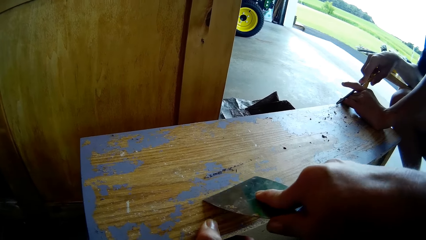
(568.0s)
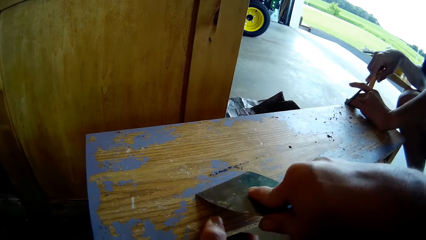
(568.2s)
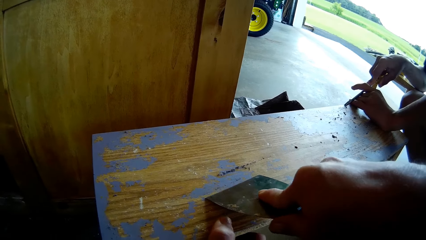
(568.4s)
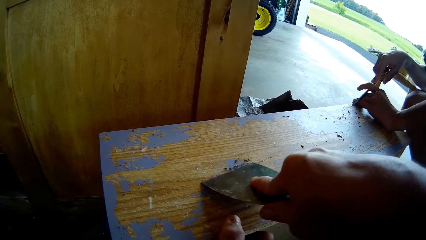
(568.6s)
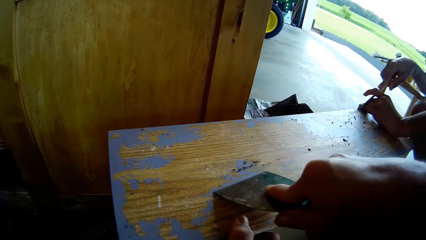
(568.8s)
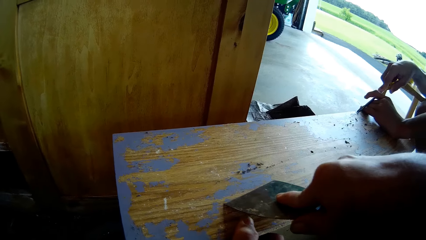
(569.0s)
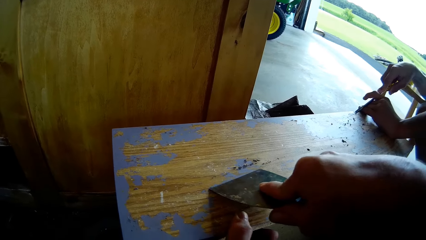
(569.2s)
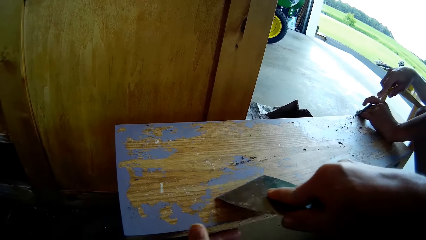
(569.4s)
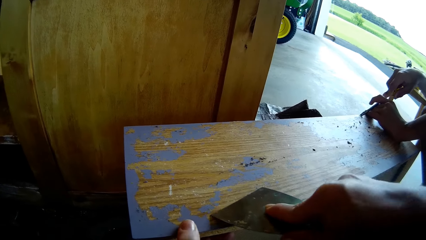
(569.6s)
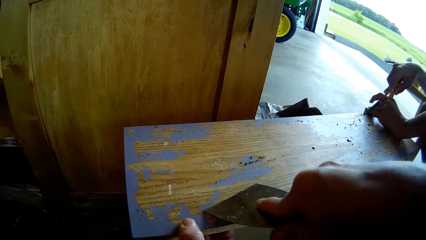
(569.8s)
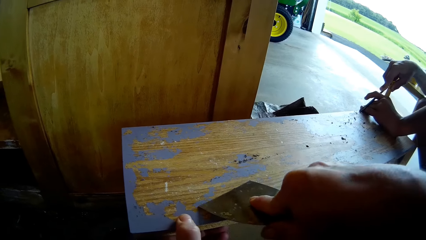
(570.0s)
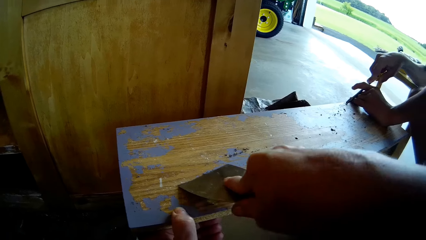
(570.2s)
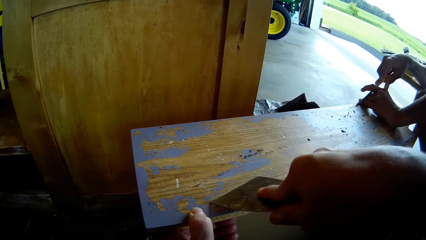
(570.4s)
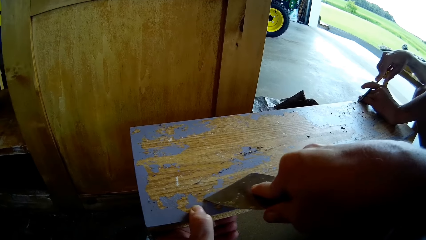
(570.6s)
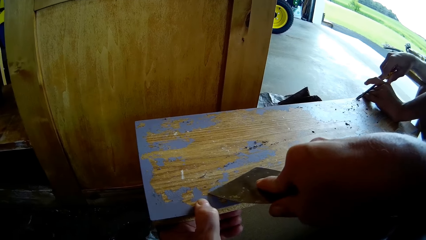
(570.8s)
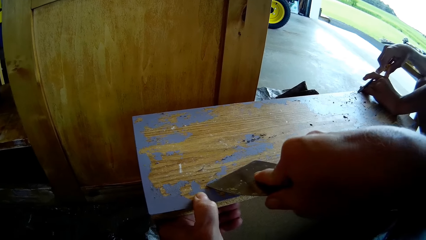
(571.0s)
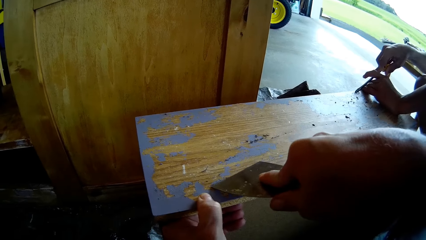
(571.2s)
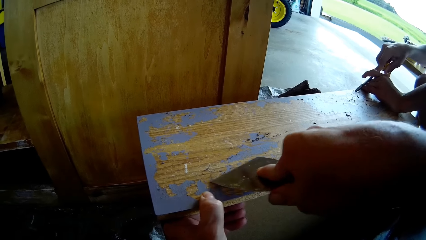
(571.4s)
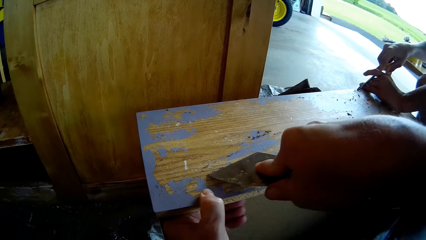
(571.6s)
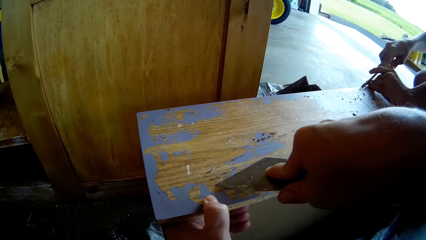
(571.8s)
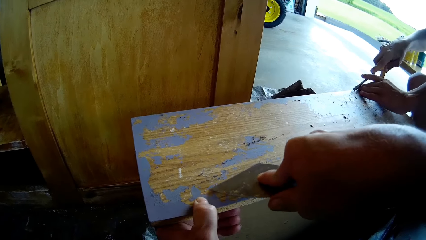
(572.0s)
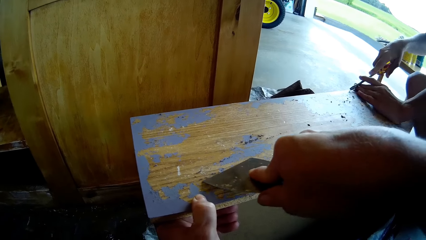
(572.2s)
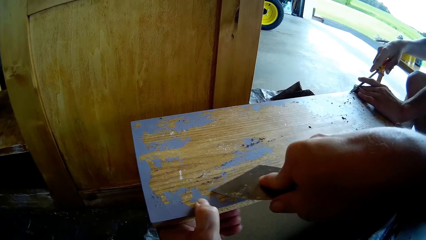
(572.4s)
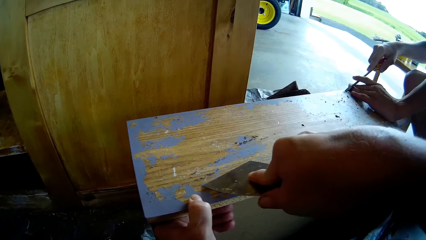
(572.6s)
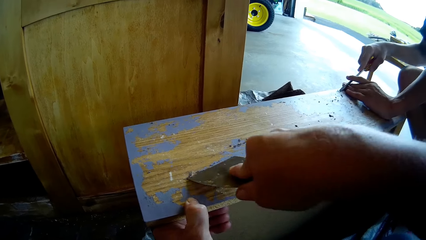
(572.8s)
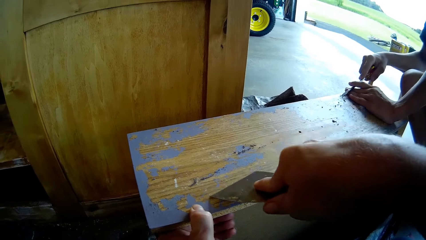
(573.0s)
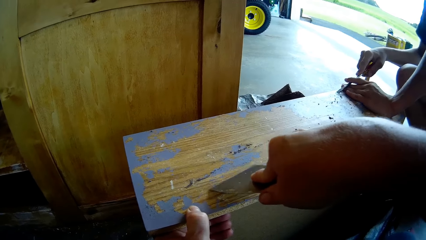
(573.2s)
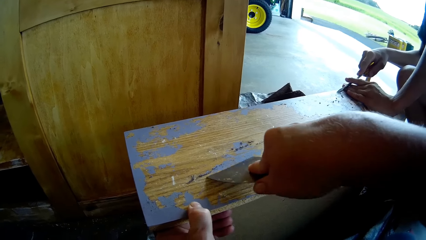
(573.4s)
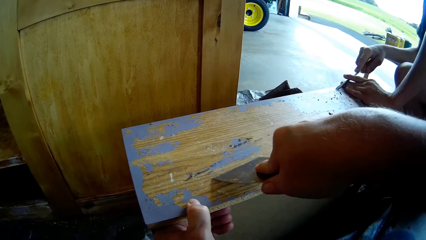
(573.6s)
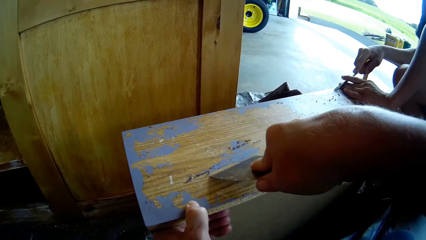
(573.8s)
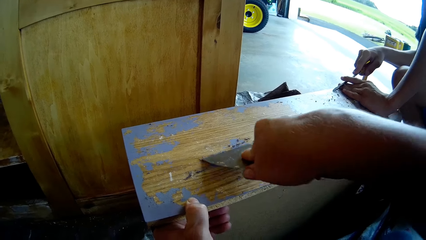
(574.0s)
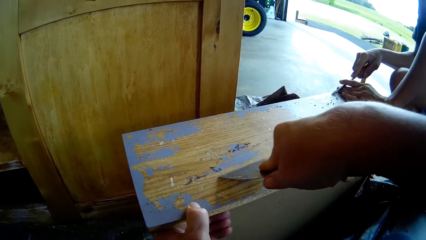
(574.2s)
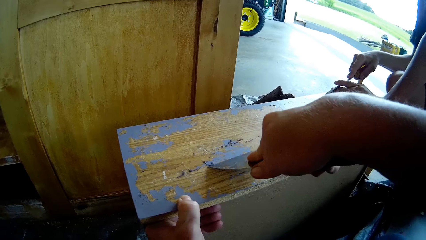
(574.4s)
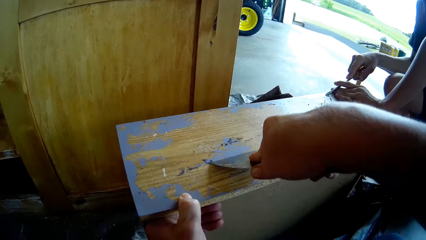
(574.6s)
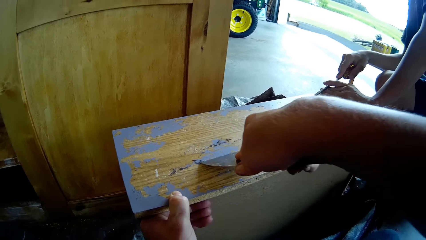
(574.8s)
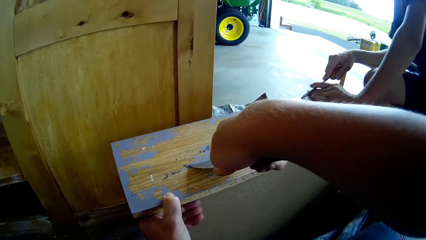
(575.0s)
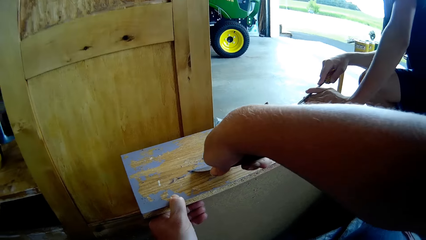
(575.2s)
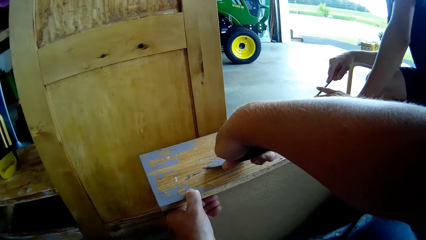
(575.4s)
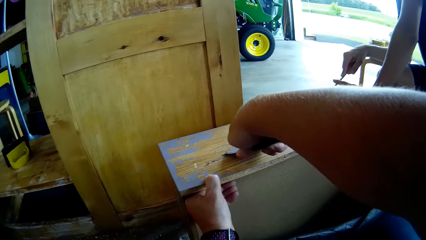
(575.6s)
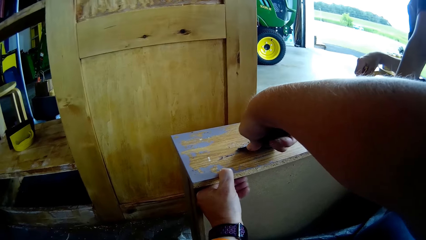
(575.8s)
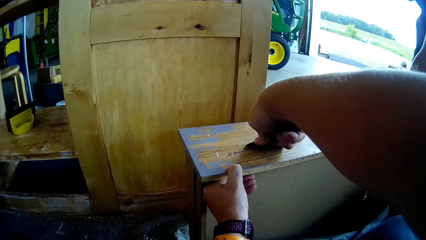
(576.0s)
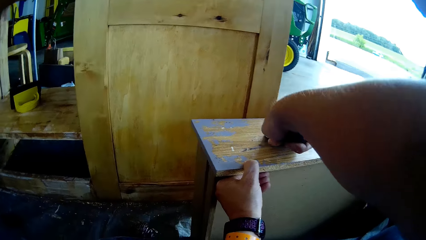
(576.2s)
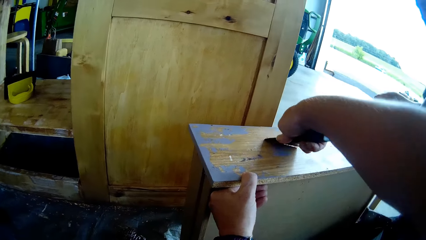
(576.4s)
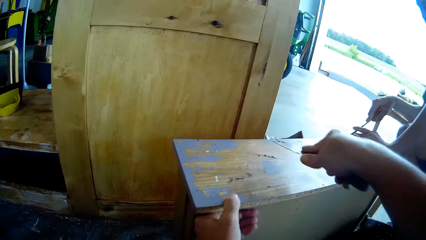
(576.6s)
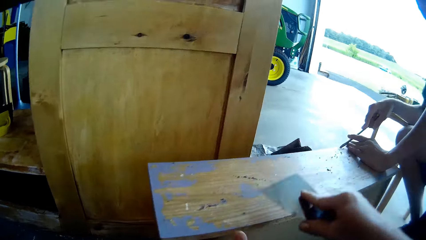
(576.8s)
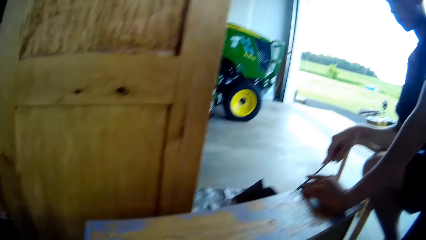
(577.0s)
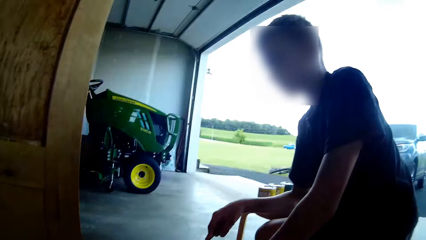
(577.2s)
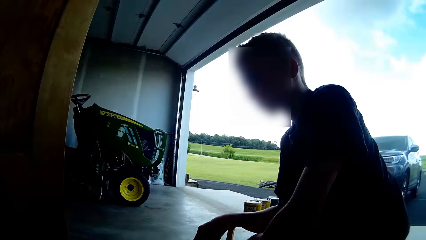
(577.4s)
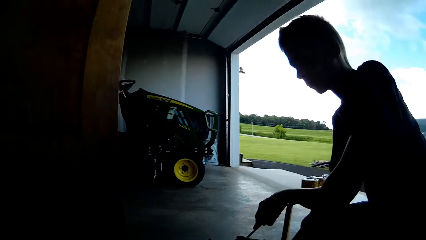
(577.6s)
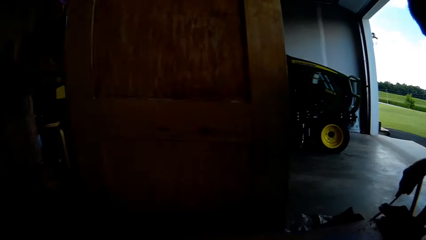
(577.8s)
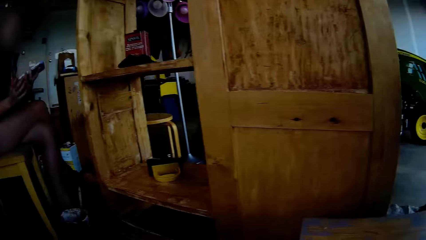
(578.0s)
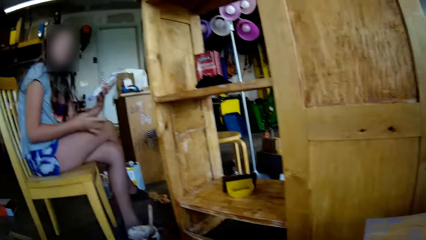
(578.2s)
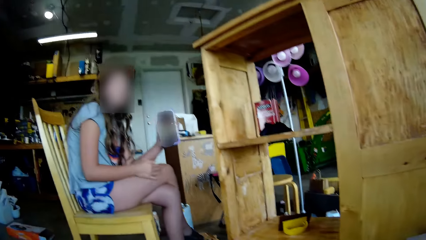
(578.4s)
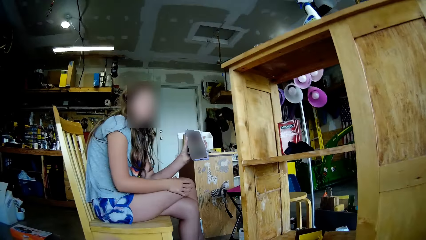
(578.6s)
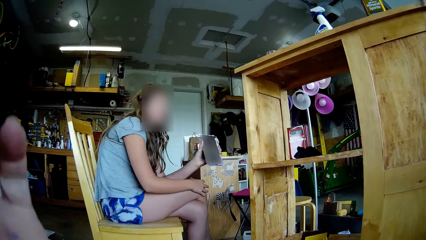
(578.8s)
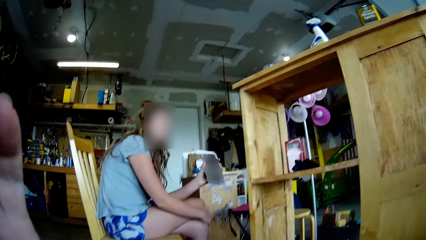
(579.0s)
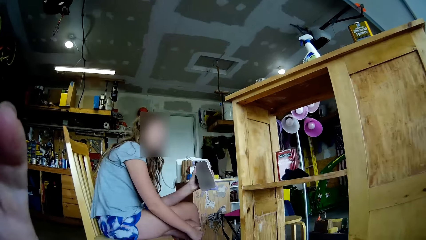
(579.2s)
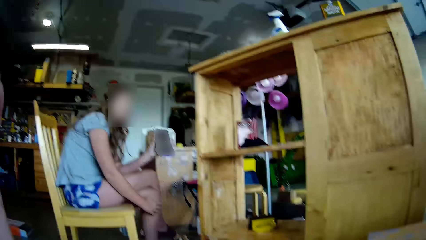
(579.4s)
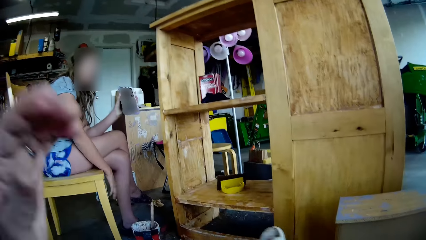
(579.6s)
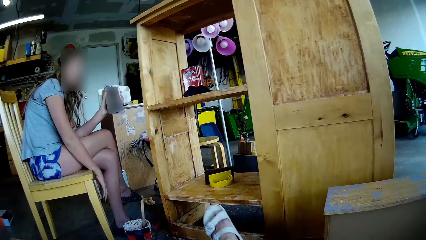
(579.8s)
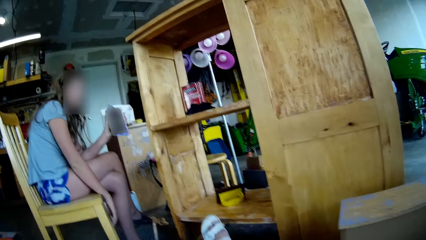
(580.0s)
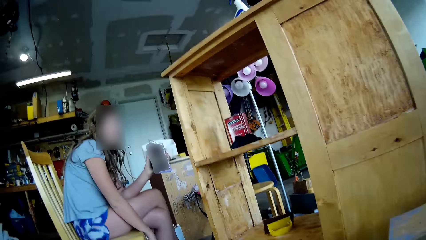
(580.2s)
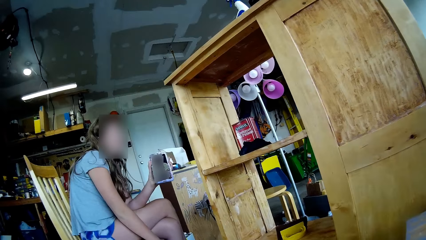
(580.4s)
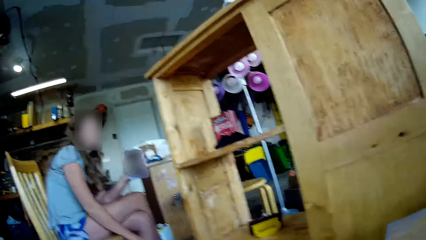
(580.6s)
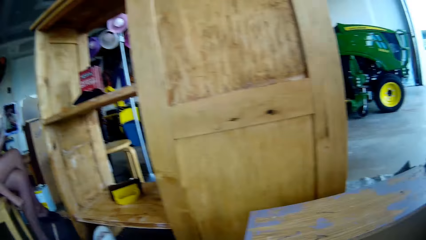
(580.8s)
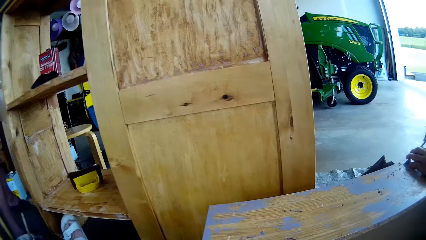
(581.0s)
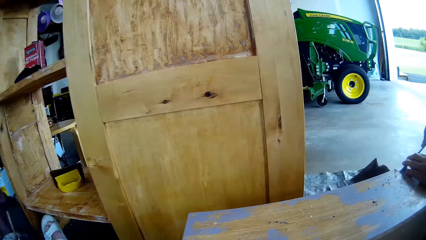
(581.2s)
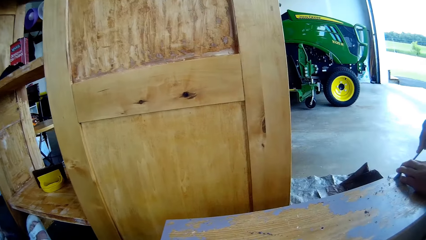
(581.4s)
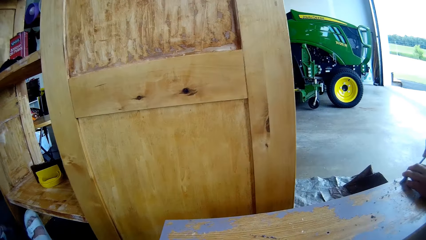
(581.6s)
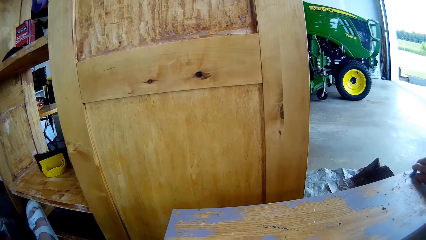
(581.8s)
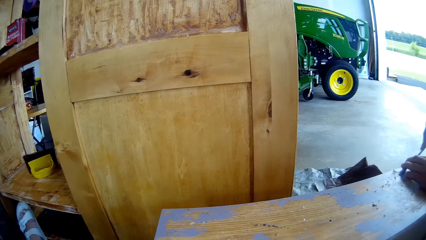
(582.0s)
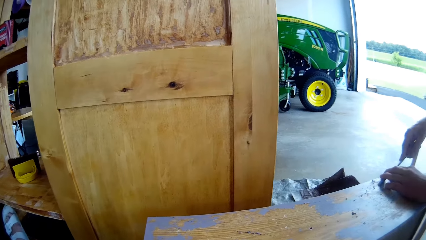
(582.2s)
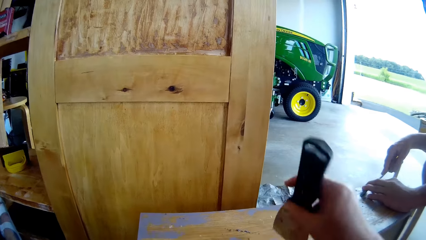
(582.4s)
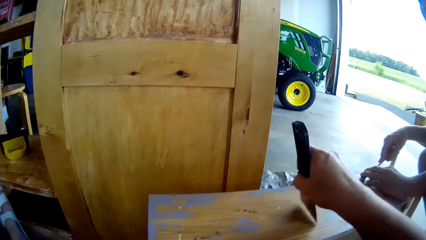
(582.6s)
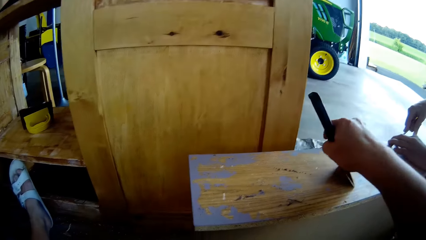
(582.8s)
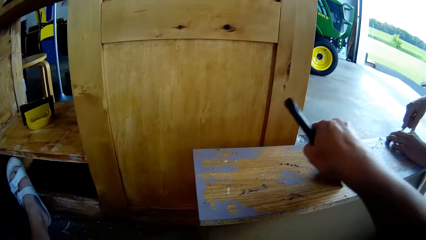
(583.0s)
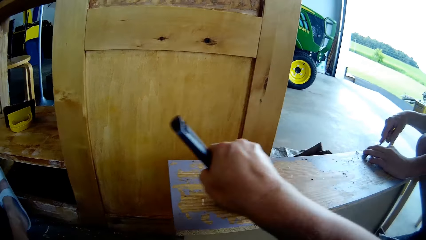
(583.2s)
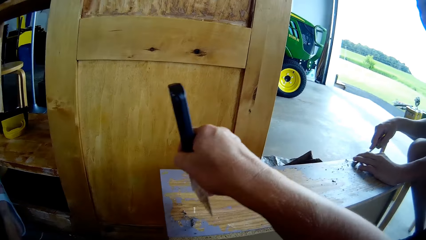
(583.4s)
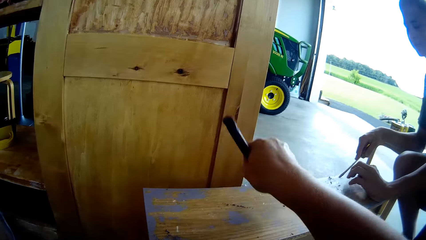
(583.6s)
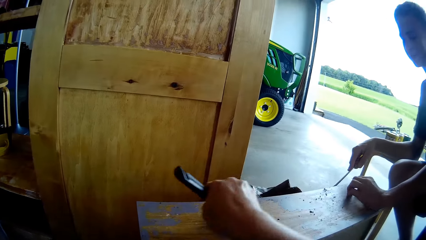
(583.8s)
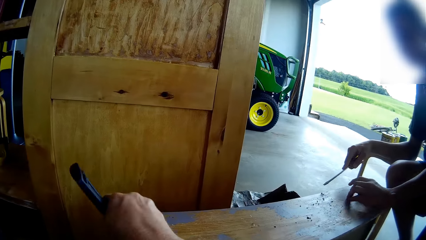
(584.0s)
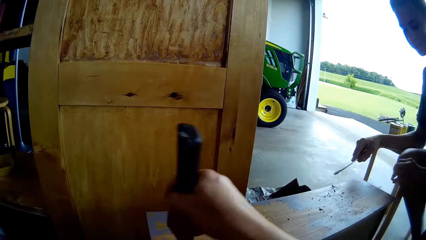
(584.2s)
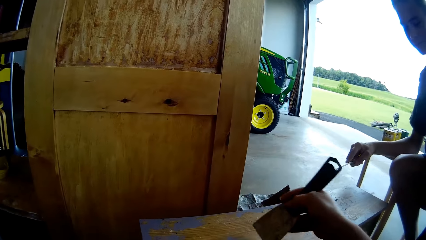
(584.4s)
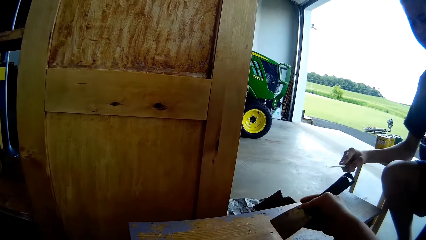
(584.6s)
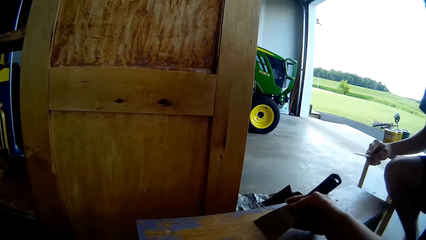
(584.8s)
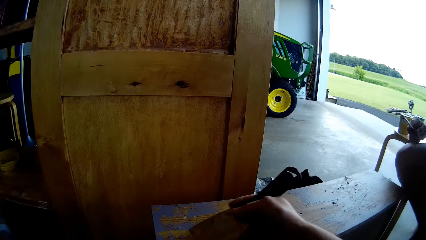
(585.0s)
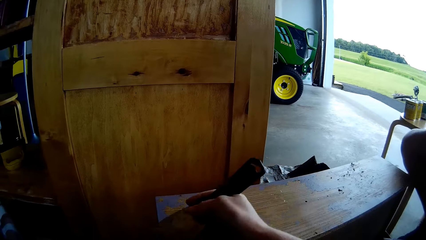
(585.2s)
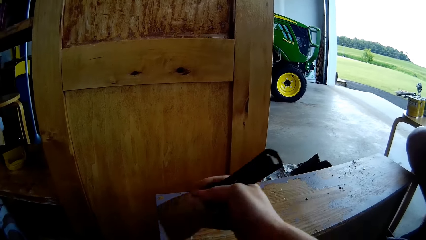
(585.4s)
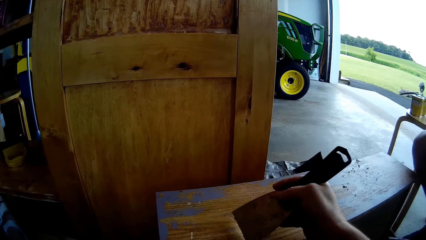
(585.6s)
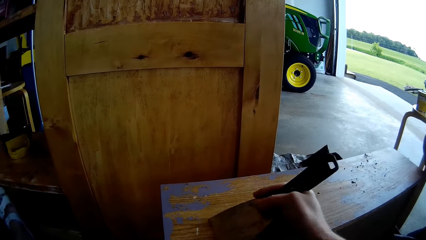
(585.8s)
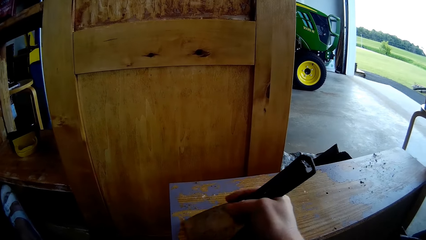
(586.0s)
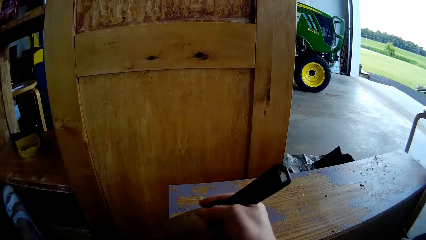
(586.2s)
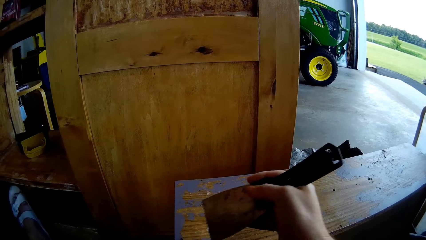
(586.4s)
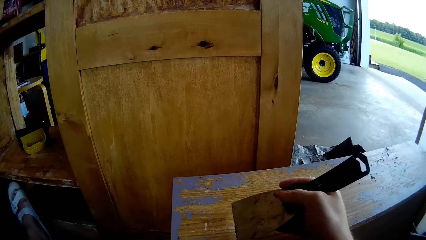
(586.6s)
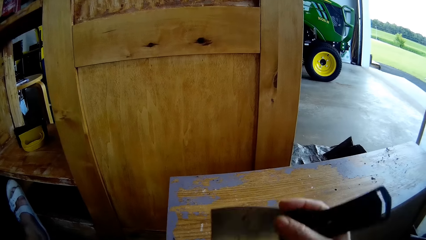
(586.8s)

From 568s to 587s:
A lady talks. The camera wearer wipes paint from the knife edge. The lady holds up the phone in the workshop. The camera wearer adjusts the camera on her head. She stretches her leg. She wipes paint on the table with the putty knife. She scrapes wood off the table with a man's help. The man lifts the screwdriver from the table. The camera wearer converses with the lady and the man. She wipes paint on the table with the putty knife.
